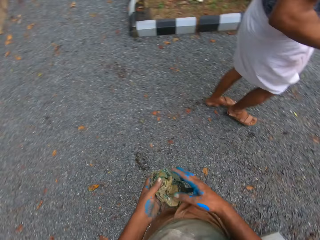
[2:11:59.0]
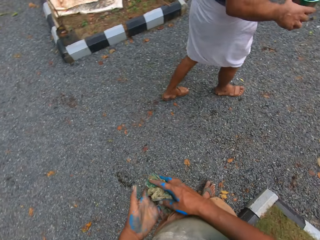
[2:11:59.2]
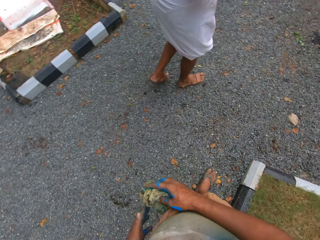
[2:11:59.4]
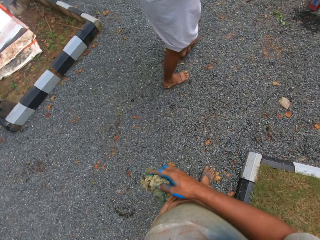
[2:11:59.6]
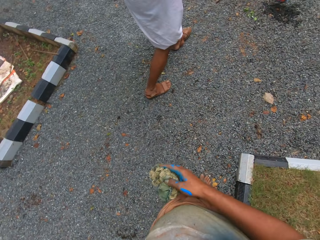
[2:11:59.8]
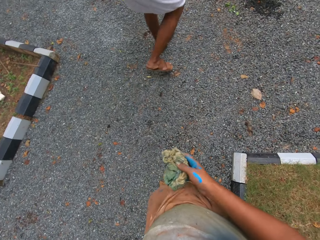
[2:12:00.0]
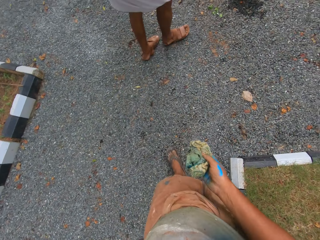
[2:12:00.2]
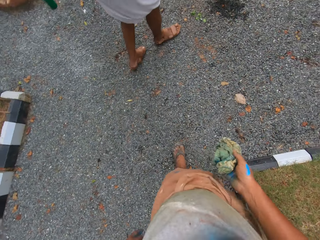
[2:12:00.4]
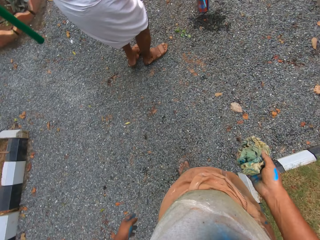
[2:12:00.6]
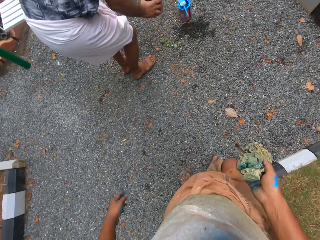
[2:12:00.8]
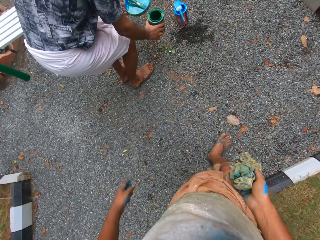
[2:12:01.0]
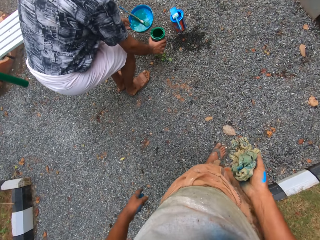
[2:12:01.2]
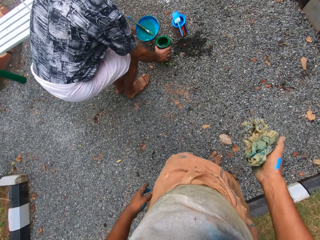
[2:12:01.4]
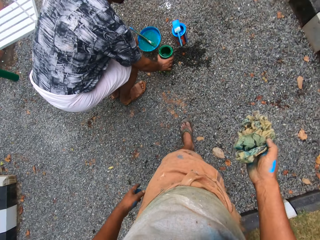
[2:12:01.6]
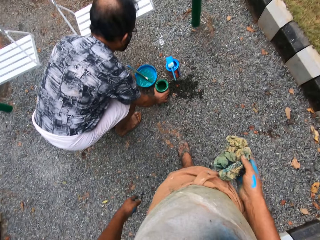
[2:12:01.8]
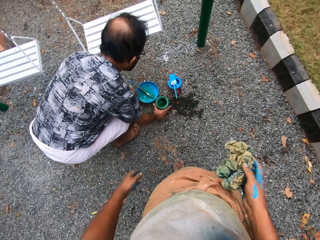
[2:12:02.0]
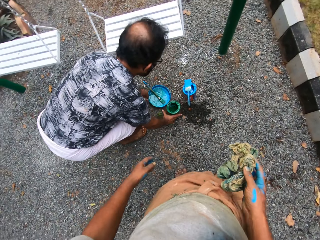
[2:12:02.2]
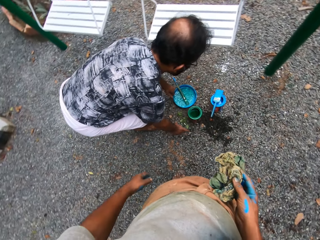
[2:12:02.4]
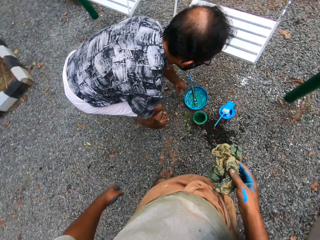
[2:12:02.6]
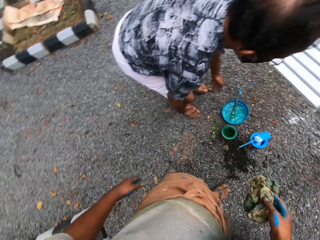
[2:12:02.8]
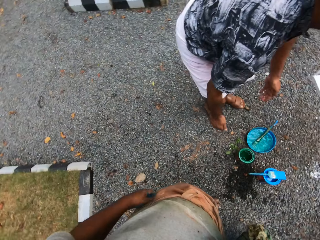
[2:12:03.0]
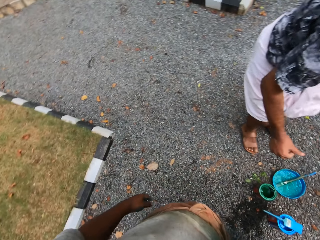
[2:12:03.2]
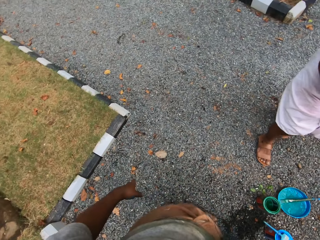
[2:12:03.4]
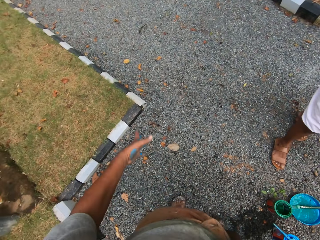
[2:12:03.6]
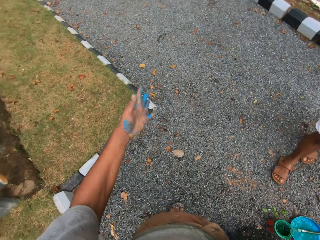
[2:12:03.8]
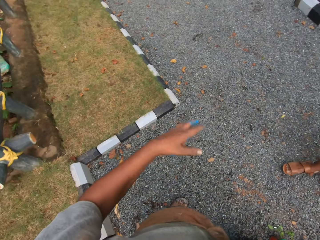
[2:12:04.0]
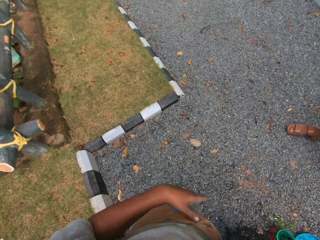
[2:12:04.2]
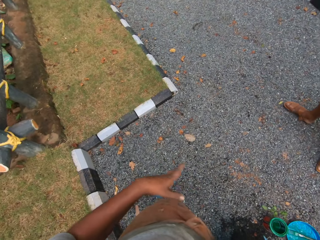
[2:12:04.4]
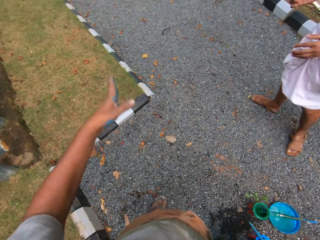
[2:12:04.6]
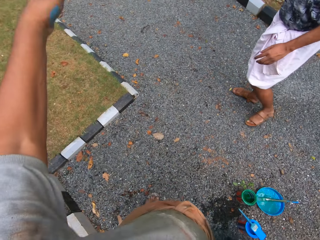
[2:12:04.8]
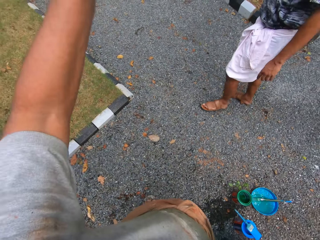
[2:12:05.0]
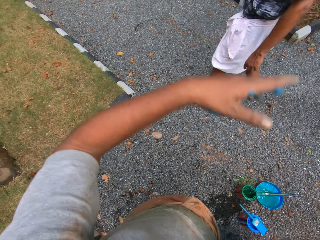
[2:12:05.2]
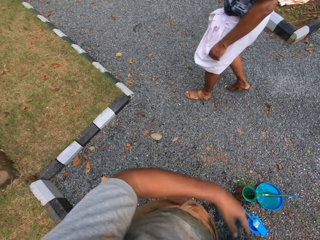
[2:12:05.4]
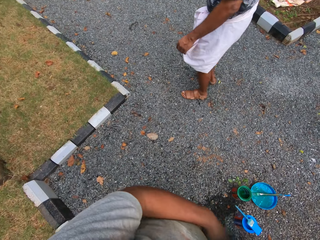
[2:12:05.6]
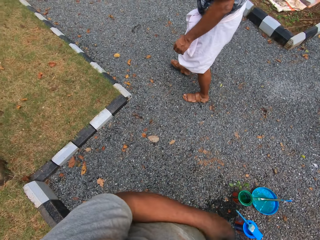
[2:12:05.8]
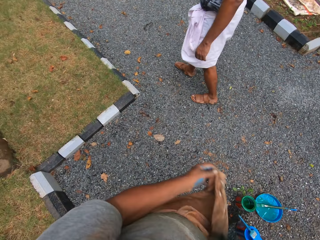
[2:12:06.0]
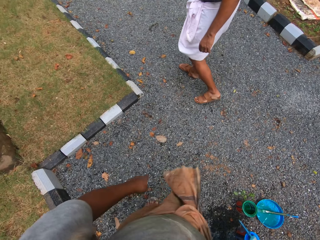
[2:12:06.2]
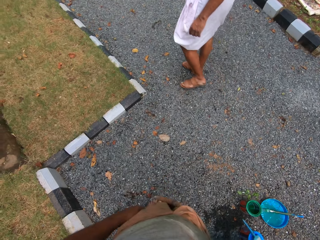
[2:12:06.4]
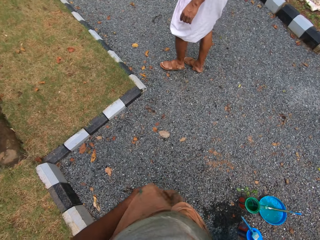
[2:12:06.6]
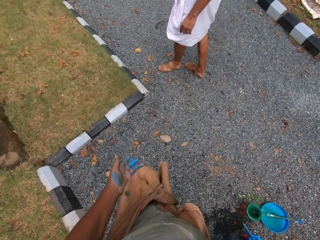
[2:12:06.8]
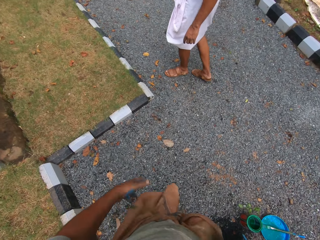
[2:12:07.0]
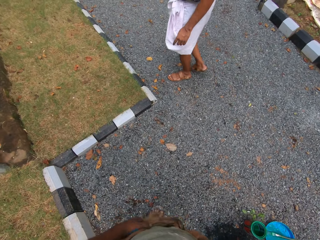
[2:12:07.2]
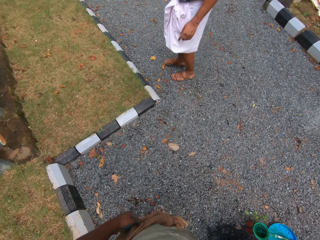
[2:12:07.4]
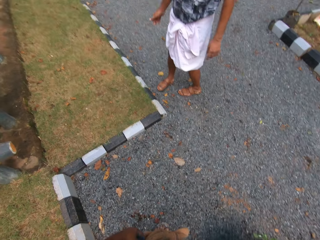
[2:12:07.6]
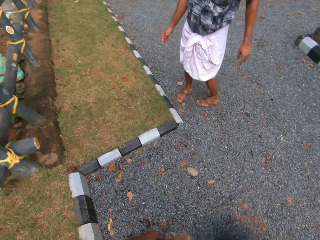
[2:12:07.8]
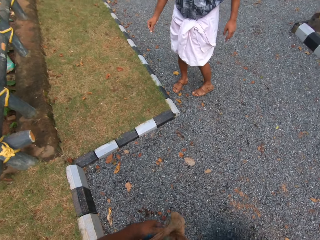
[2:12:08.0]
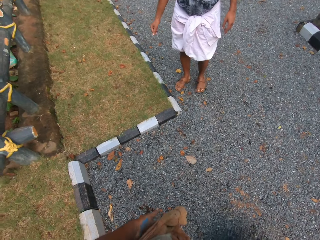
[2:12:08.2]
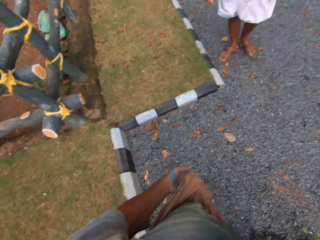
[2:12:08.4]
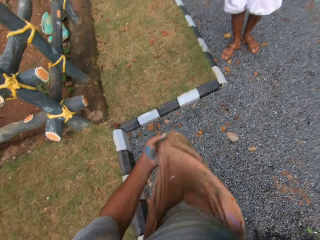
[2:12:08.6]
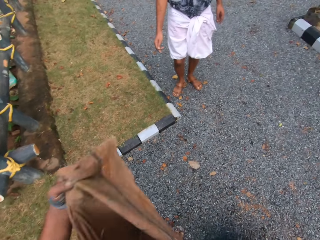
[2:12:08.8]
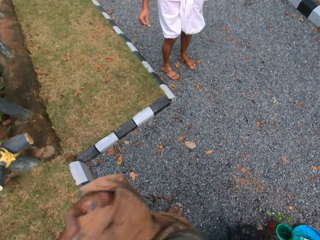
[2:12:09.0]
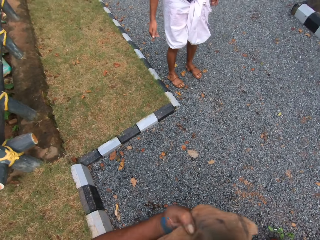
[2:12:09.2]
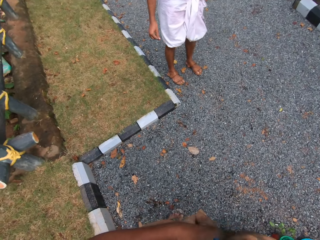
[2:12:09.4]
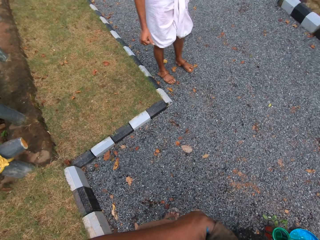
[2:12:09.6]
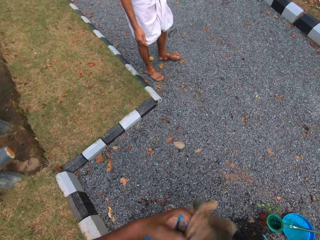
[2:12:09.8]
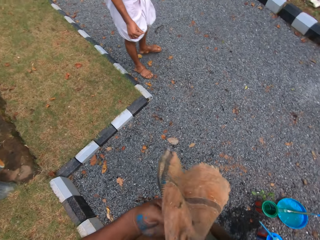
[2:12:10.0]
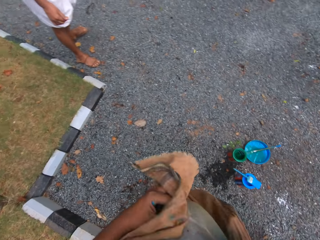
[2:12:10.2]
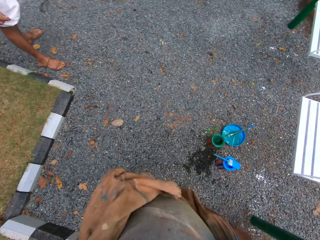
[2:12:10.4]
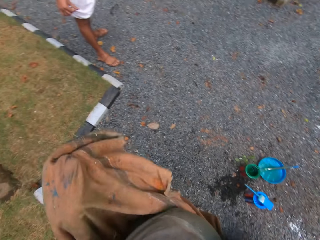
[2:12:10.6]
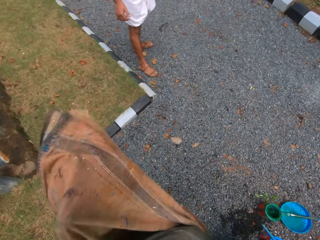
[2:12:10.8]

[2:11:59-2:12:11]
The camera wearer passes the cloth from his left hand to his right hand. The man puts a bucket cover on the ground with his left hand and puts a can of green paint on the ground with his right hand. The camera wearer gestures with his left hand. He untucks his skirt with his left hand. He raises his skirt with his left hand.

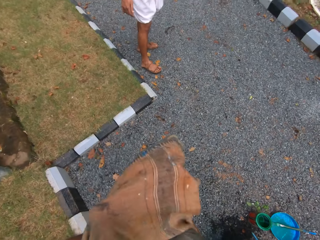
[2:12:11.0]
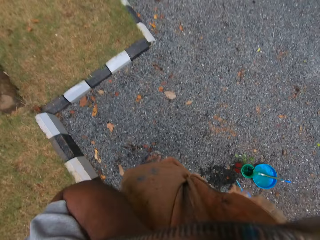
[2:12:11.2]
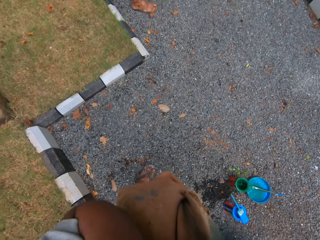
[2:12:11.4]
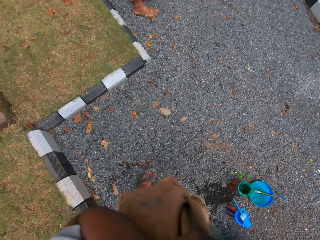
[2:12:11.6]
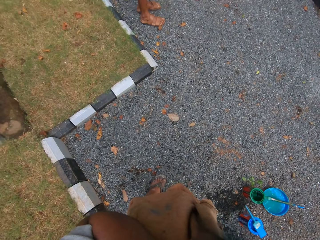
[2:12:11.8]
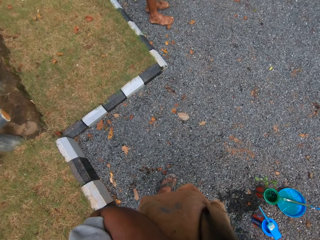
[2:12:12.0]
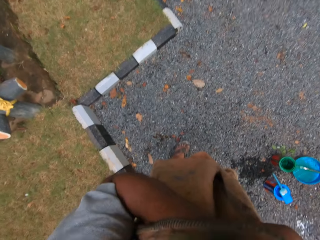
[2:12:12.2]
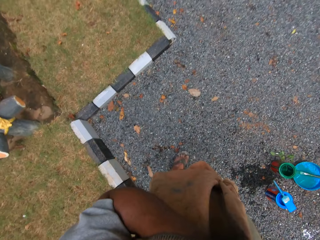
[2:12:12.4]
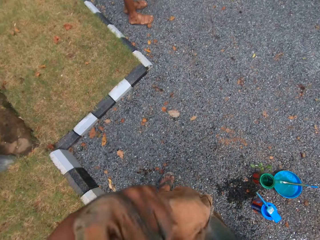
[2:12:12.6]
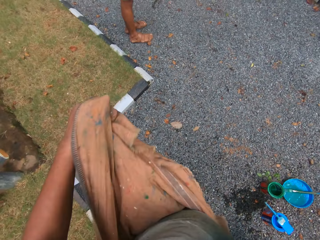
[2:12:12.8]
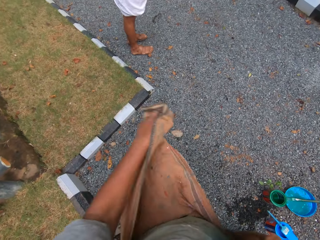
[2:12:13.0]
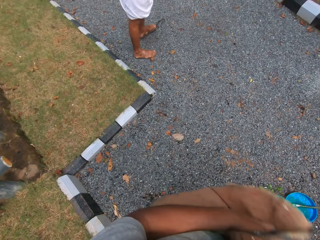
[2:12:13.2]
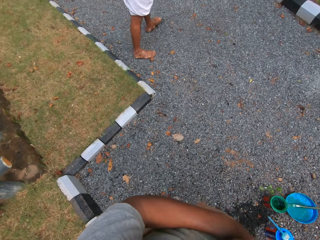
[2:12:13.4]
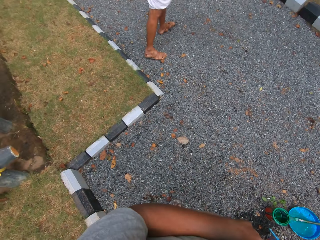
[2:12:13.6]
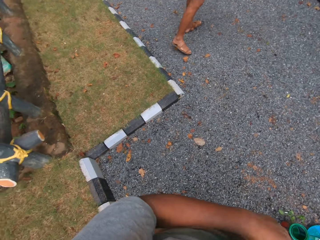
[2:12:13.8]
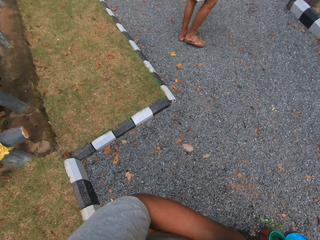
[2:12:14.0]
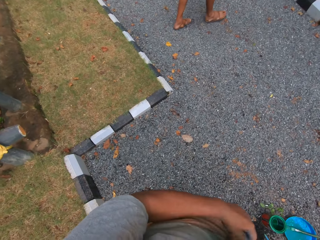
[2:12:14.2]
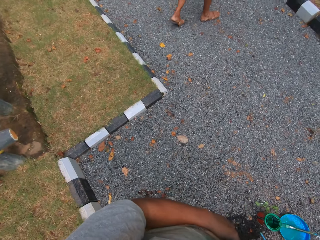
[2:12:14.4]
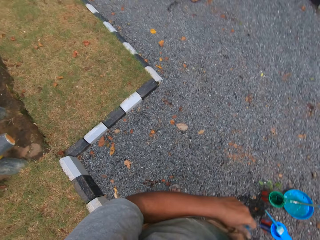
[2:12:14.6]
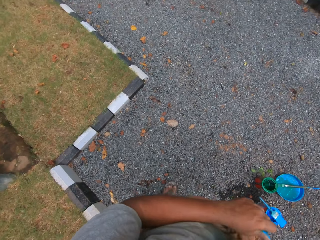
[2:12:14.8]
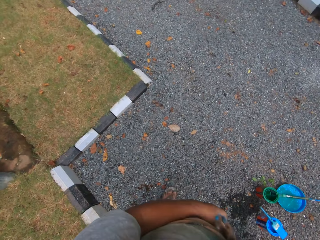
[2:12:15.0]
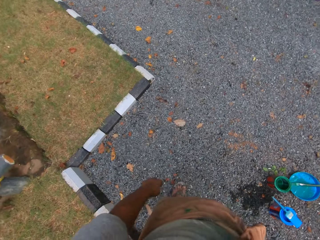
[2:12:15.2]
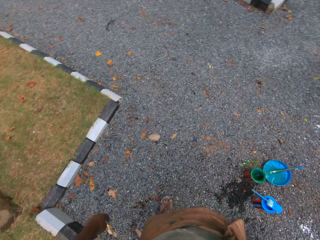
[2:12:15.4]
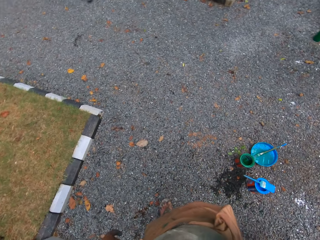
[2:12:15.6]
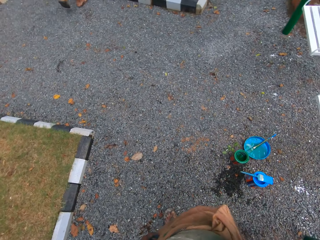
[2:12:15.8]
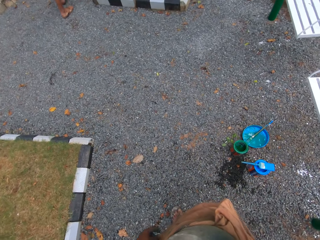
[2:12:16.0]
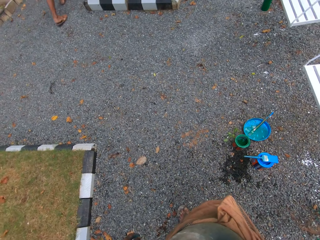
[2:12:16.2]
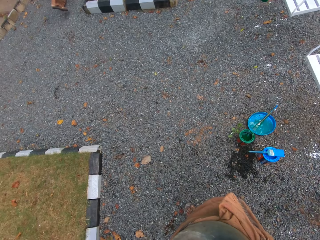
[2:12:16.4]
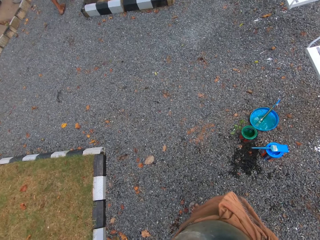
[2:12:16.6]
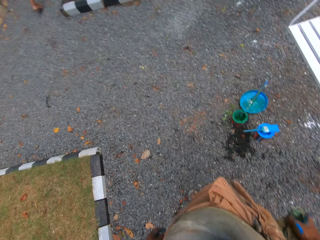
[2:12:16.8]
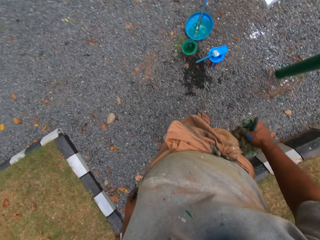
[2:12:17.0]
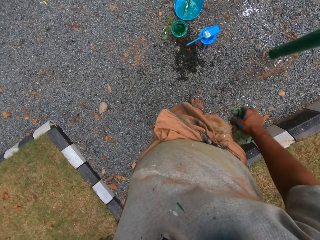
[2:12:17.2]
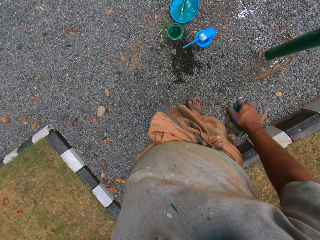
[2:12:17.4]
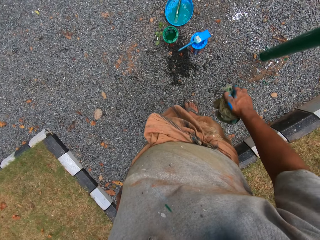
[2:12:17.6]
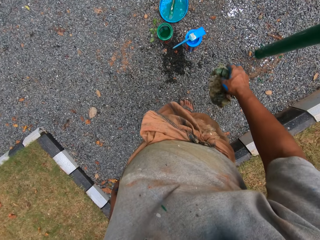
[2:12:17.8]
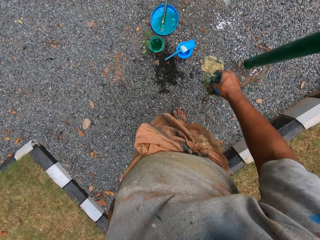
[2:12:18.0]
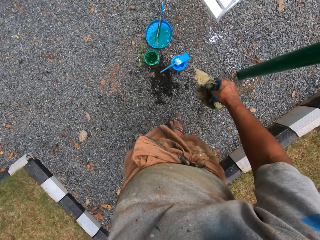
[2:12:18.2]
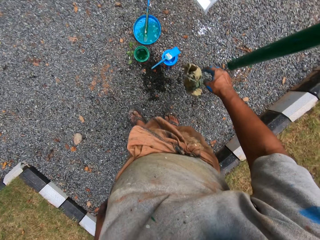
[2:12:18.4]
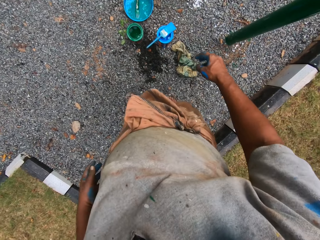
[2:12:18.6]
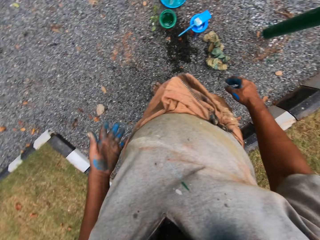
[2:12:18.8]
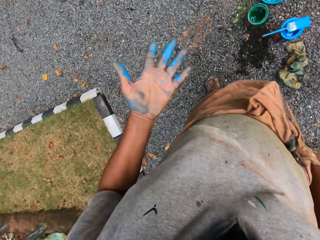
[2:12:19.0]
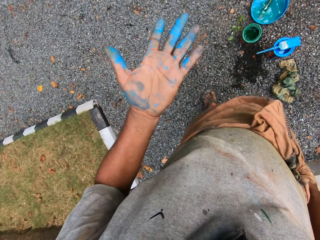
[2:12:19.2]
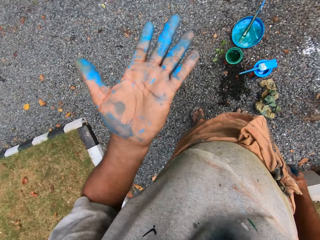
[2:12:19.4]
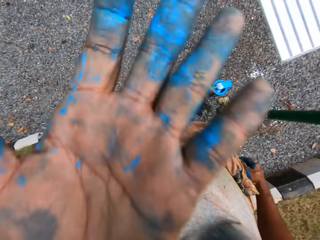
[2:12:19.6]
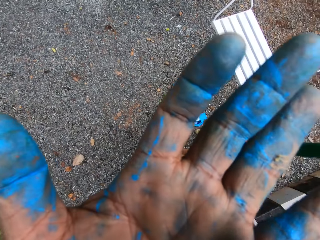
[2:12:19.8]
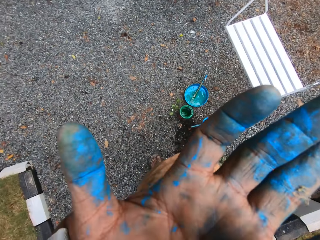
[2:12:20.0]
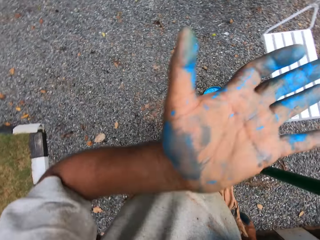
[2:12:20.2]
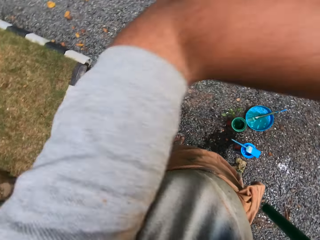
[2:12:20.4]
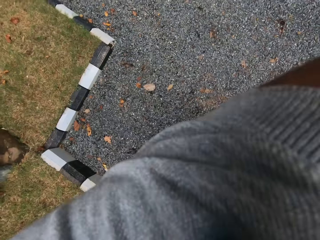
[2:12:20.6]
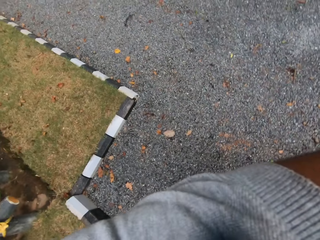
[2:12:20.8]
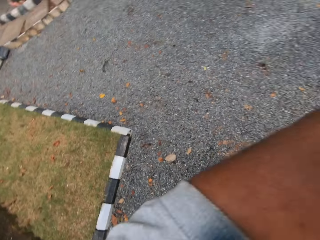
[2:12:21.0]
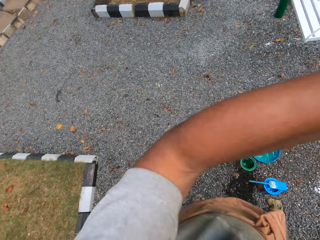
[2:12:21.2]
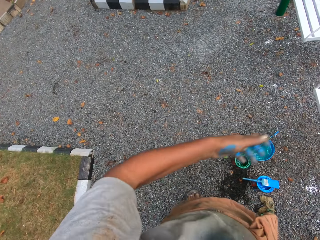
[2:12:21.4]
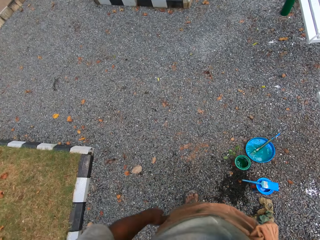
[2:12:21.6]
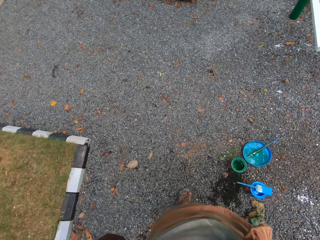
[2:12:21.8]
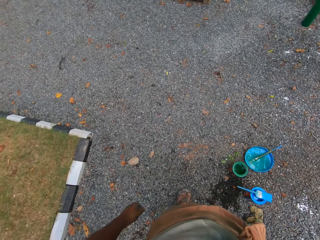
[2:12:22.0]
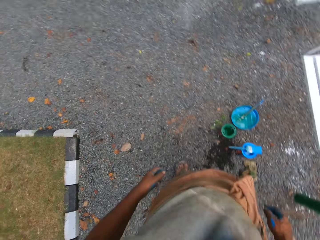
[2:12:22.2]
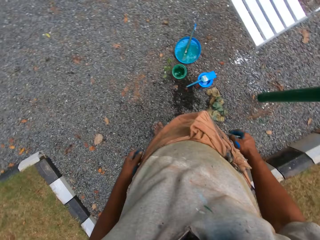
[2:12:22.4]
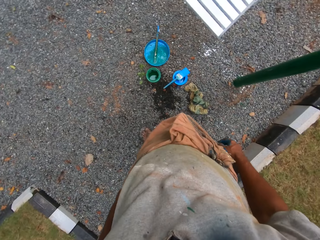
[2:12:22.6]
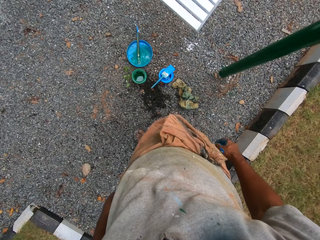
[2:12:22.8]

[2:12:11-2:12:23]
The camera wearer wipes his face with his skirt in his left hand. He wraps his skirt around his waist with his hands. He drops a piece of cloth down. He touches his face with his left hand. He touches his face with his left shoulder.
